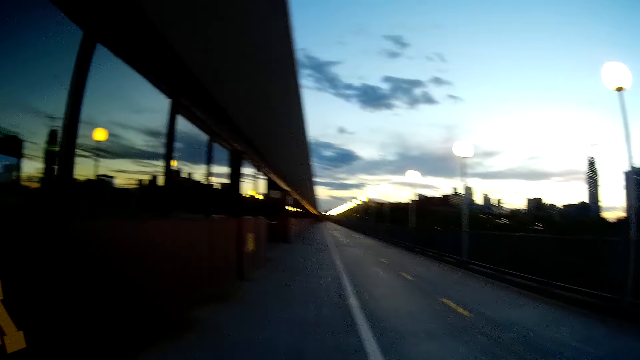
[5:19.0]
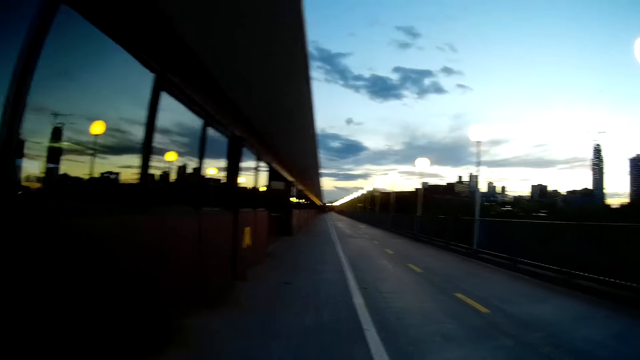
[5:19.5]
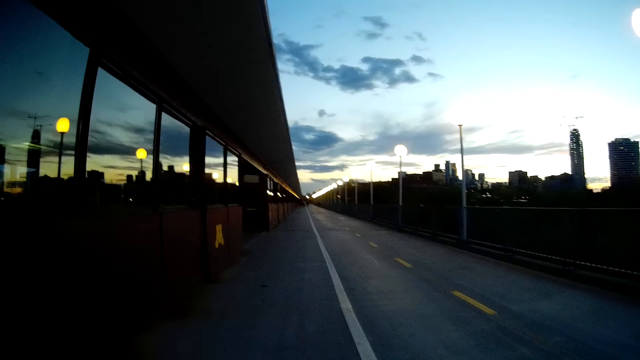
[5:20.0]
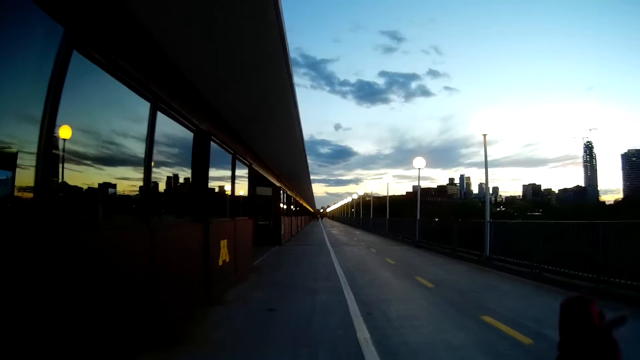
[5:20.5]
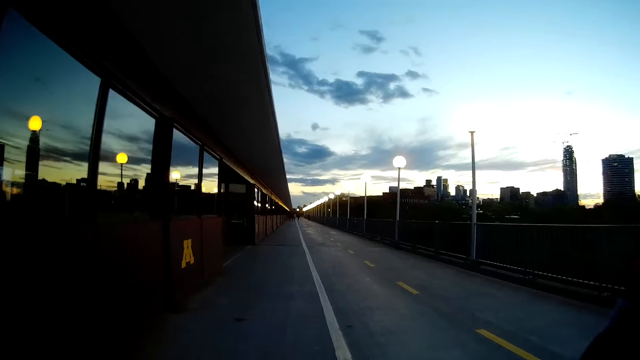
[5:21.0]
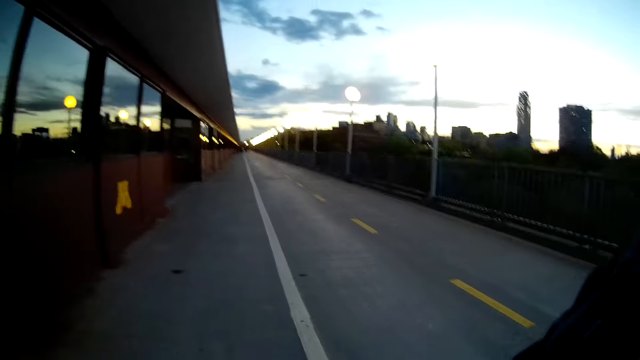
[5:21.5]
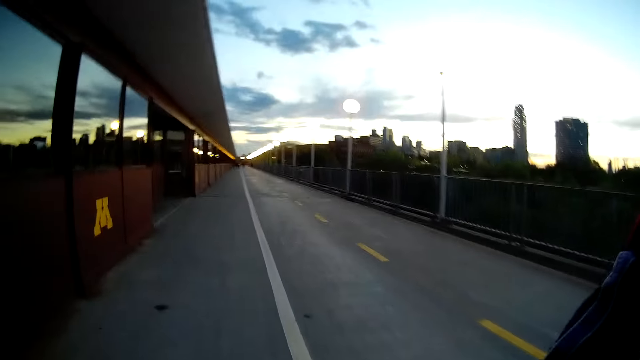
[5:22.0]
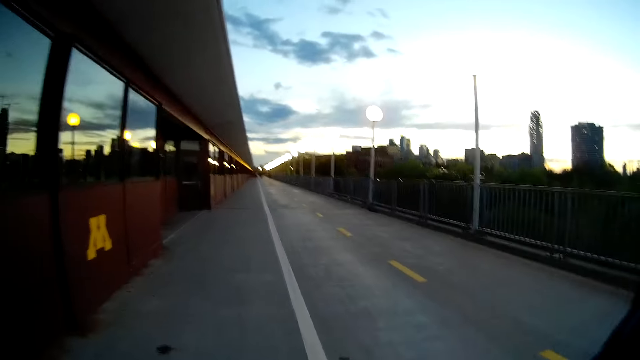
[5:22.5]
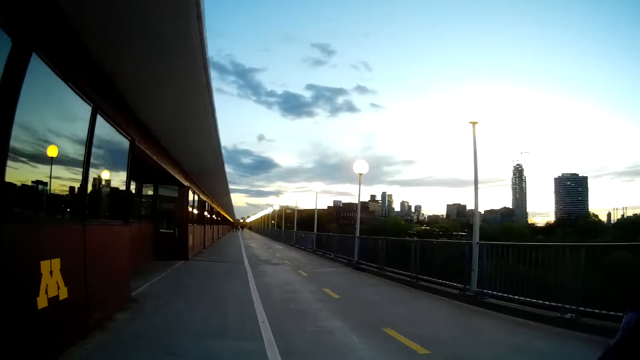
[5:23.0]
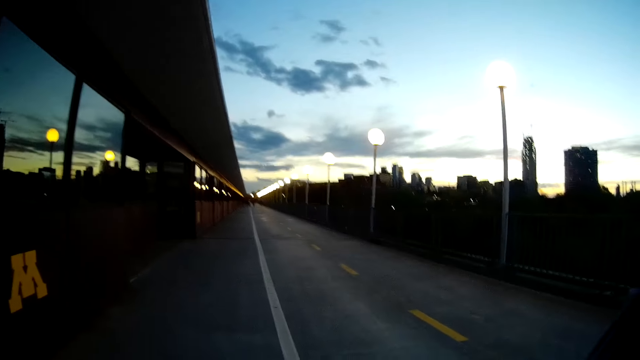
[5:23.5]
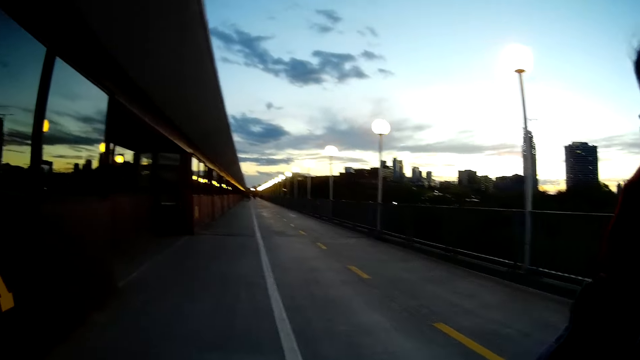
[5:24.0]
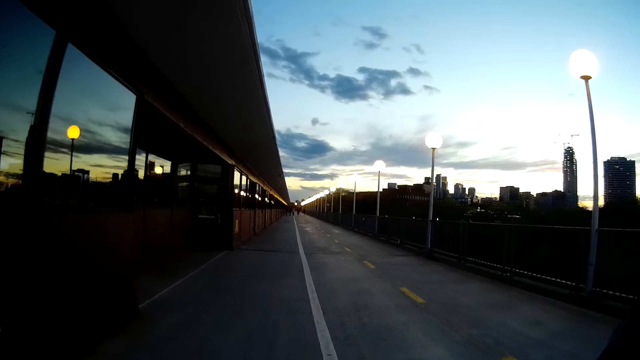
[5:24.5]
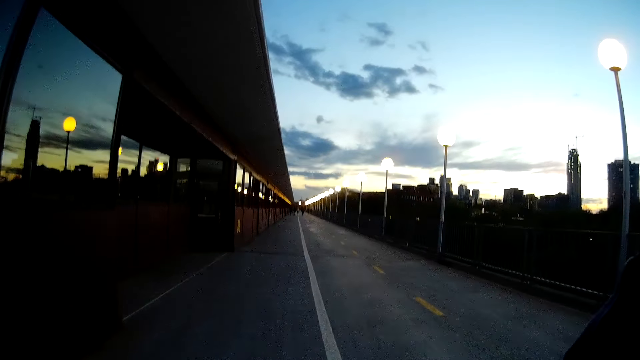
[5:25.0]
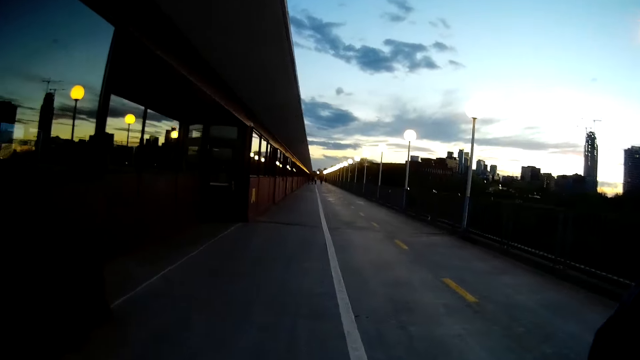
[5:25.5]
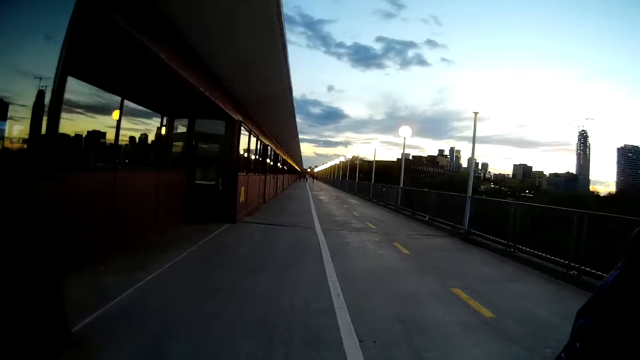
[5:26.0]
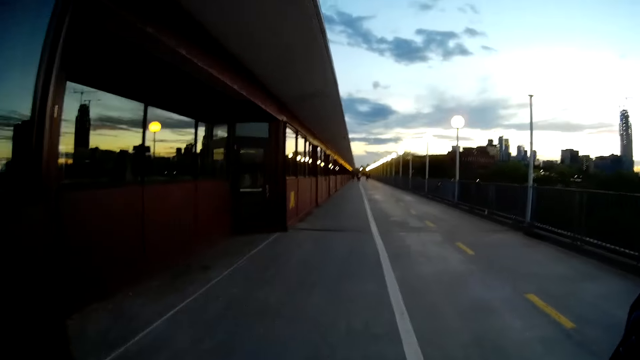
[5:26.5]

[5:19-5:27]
The woman takes a stroll on the sidewalk. The woman adjusts a camera on her head with both hands.

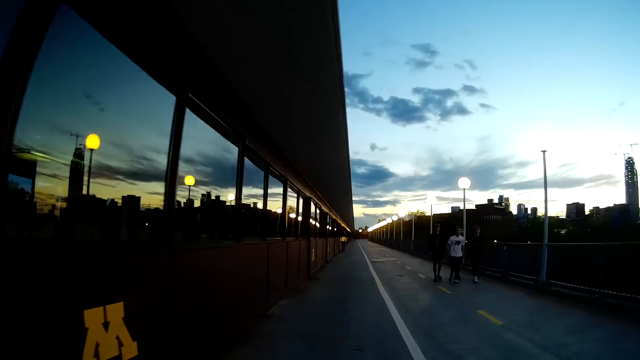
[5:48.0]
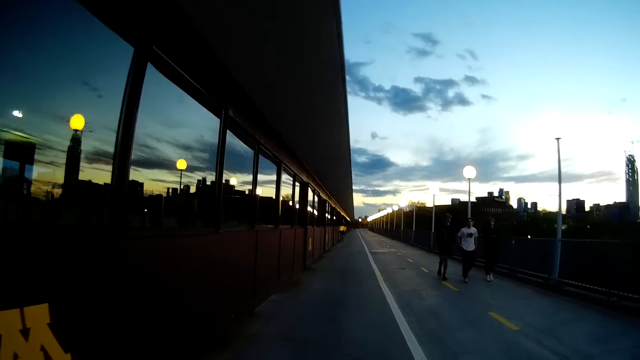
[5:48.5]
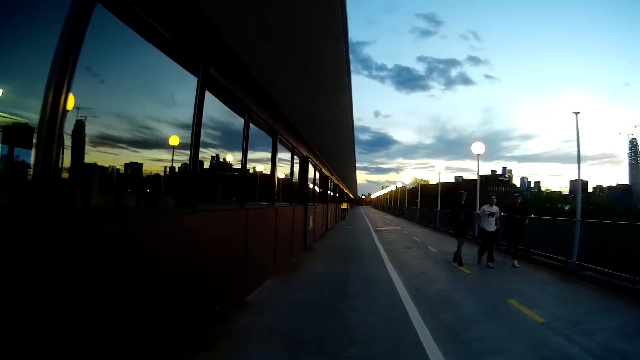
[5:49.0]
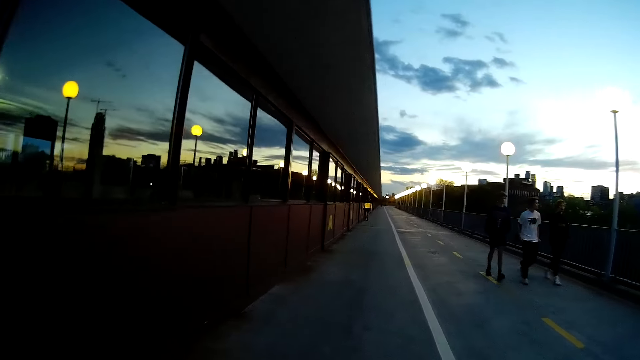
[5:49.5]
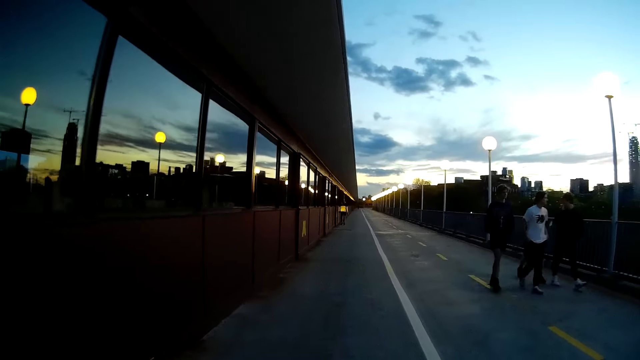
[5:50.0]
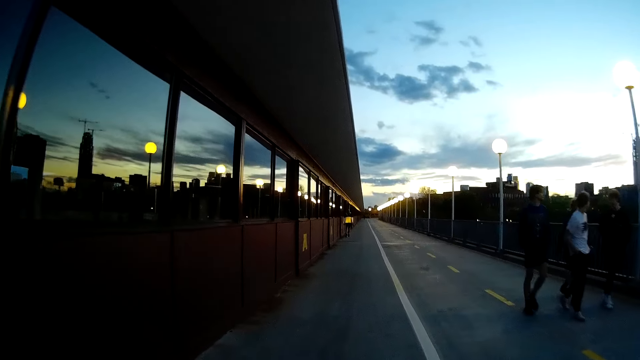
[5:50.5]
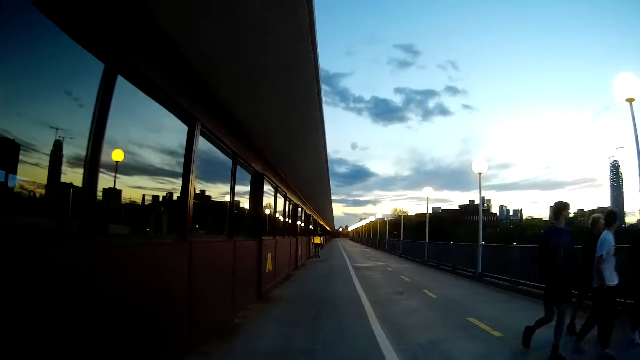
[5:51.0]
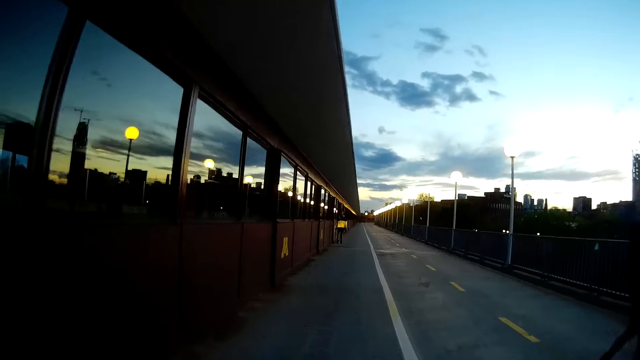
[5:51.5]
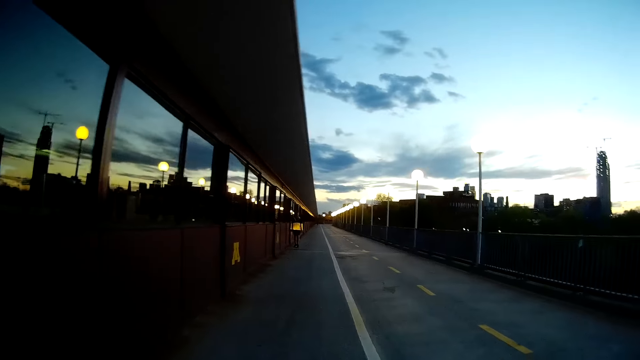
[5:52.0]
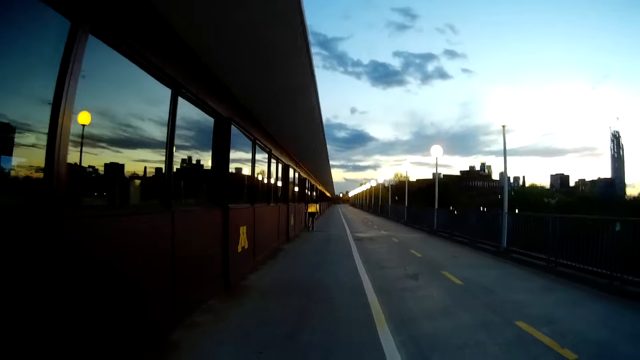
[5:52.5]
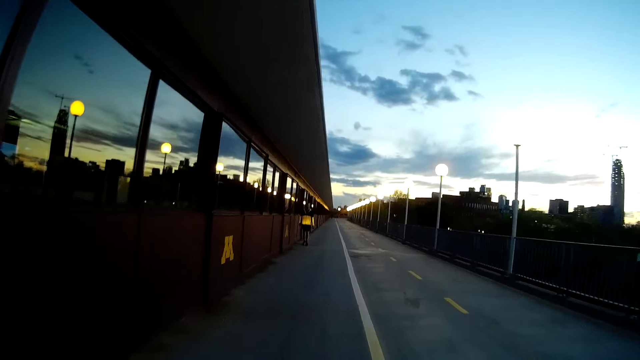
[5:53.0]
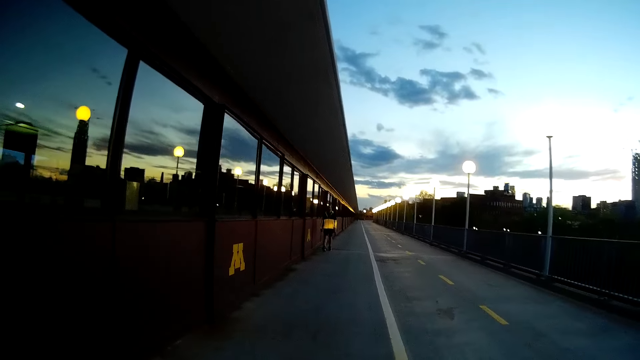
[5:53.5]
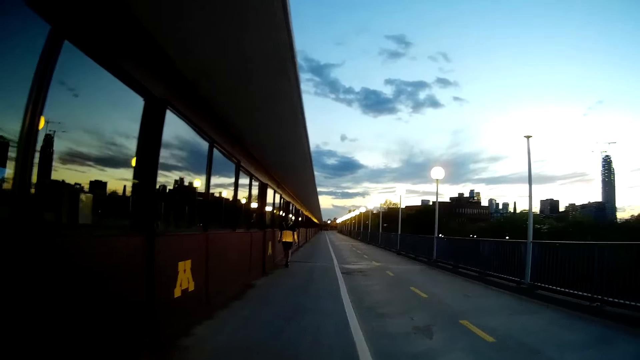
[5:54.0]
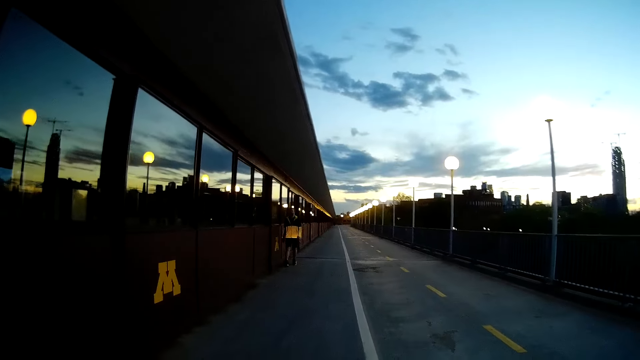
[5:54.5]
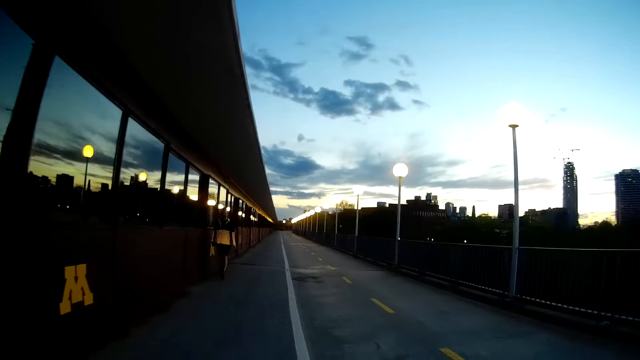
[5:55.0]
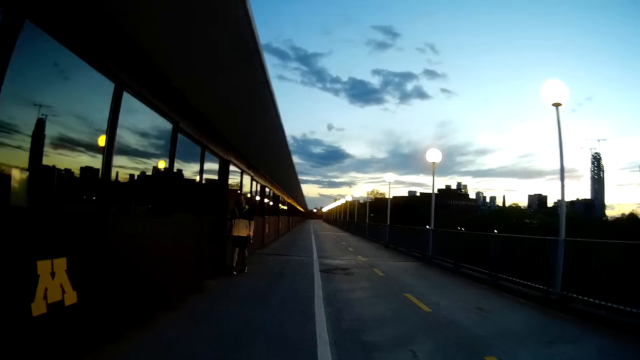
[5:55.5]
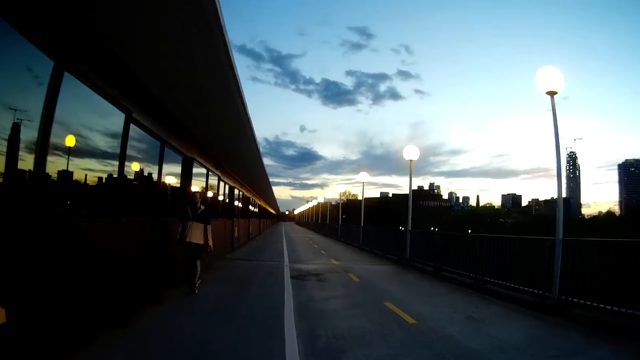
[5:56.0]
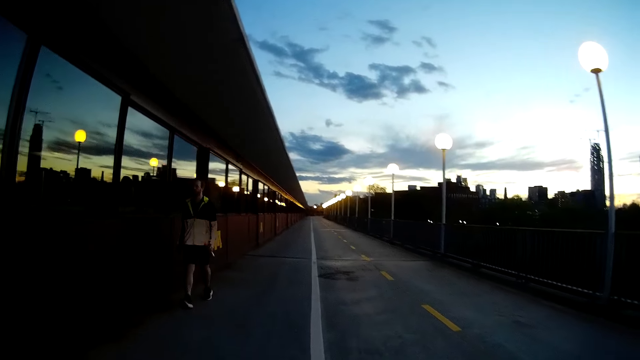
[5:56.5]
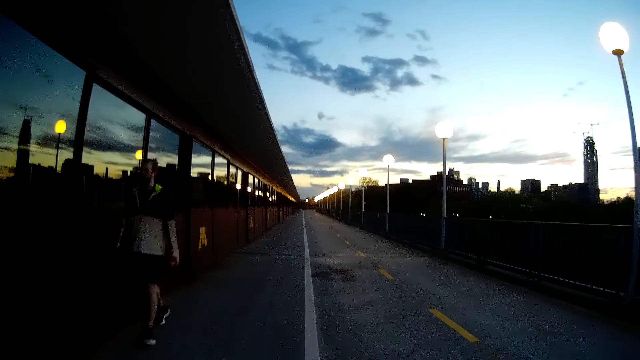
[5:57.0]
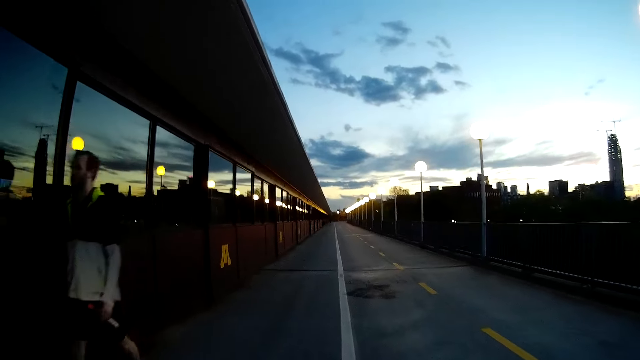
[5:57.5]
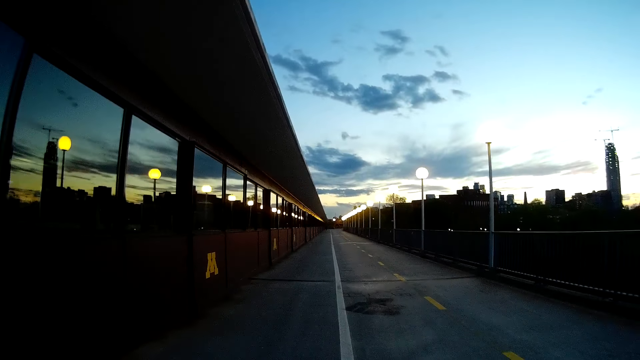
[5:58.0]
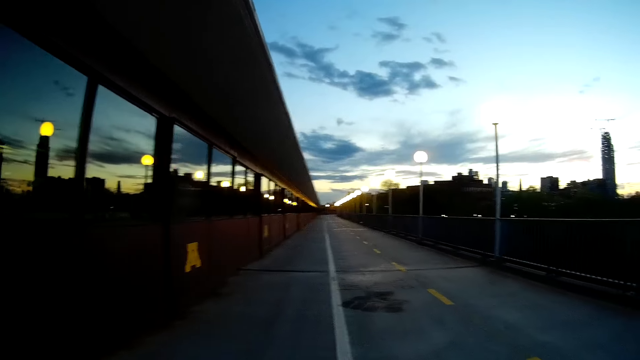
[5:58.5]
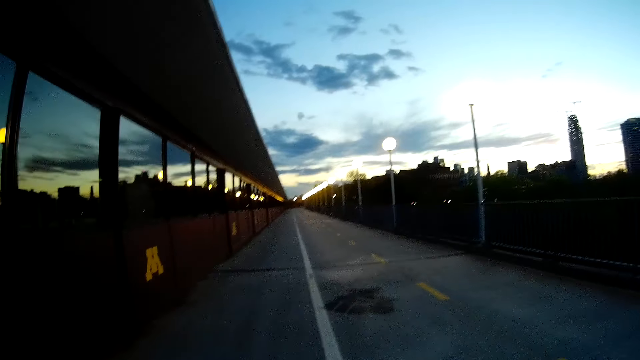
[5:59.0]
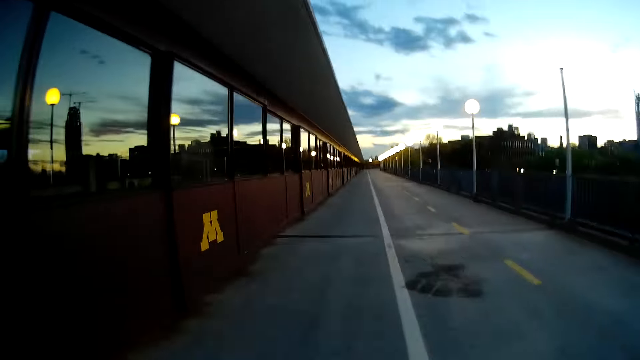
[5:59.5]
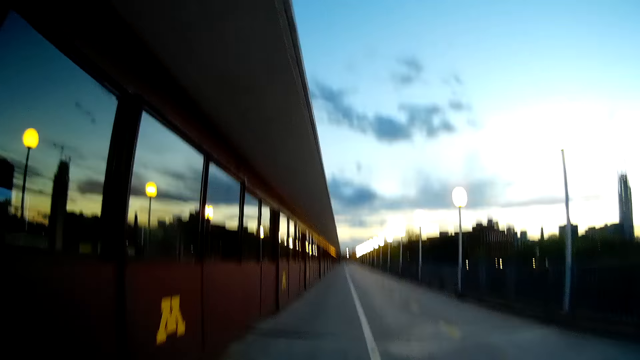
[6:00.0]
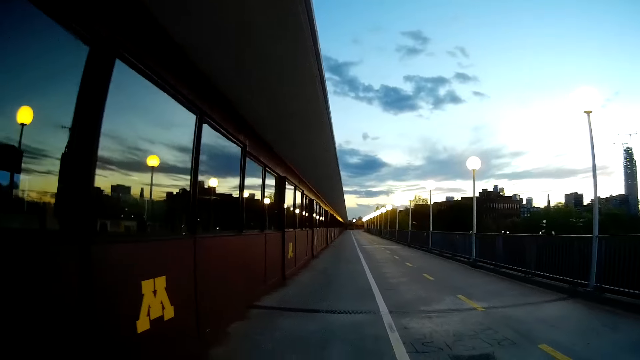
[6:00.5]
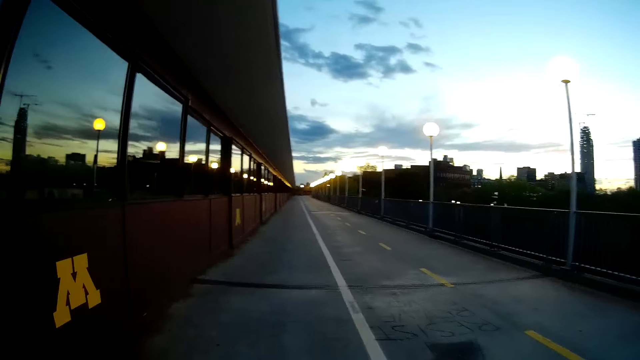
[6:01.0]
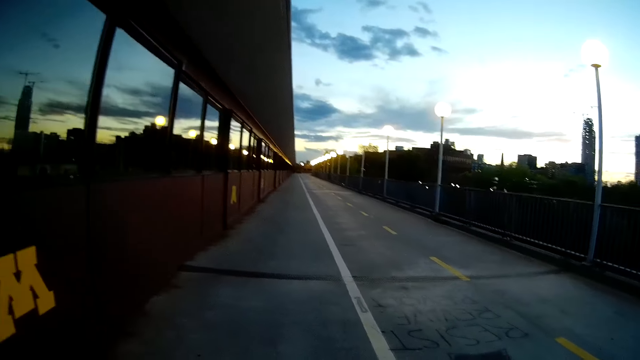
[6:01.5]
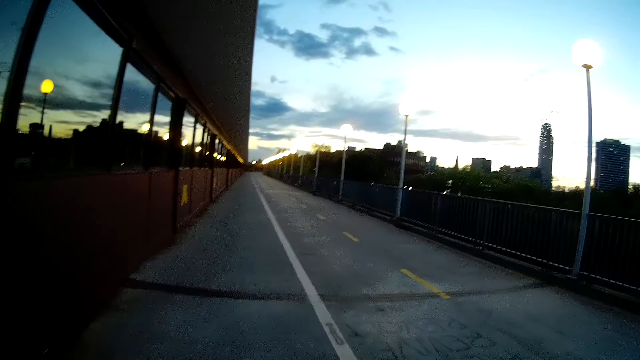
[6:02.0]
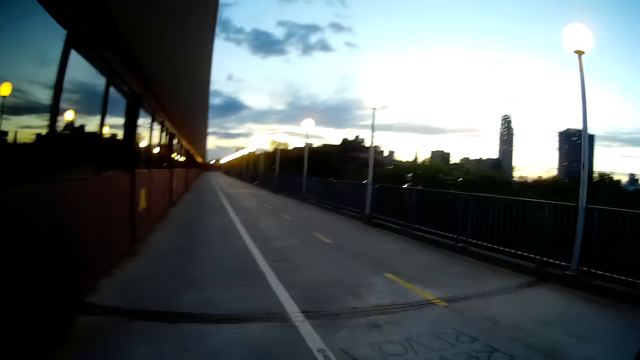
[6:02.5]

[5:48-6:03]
The camera wearer walks past a group of people. They walk past a man.
